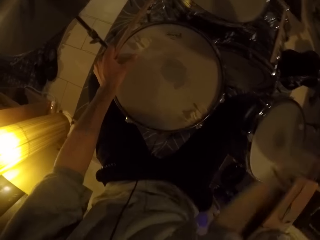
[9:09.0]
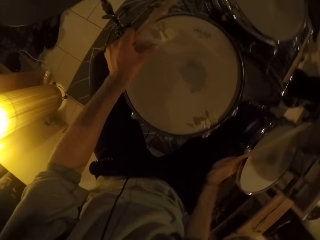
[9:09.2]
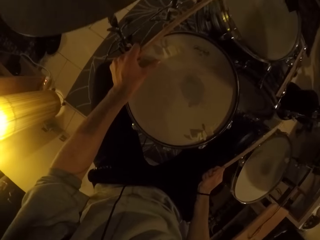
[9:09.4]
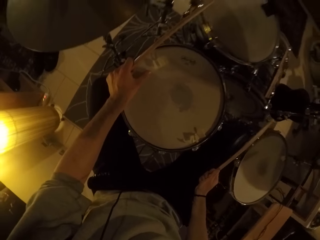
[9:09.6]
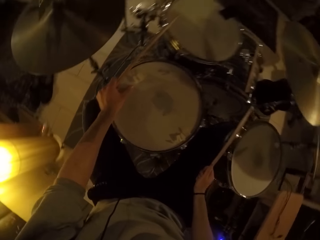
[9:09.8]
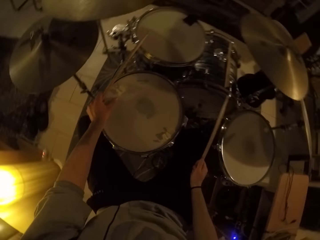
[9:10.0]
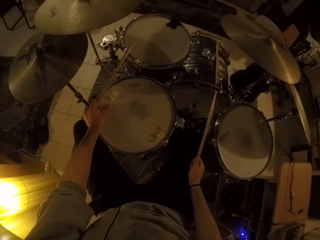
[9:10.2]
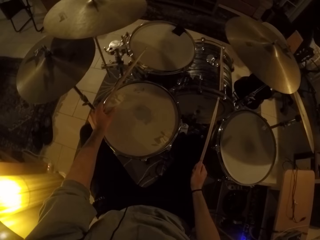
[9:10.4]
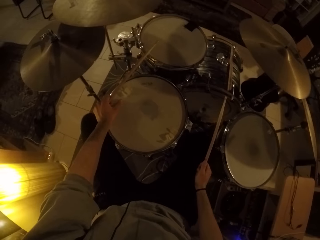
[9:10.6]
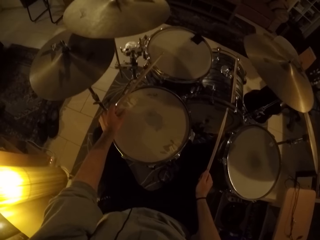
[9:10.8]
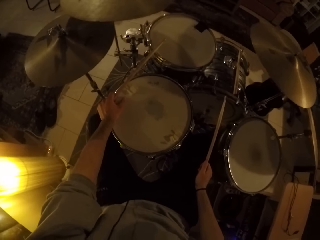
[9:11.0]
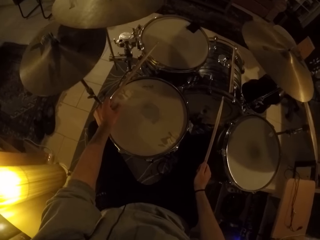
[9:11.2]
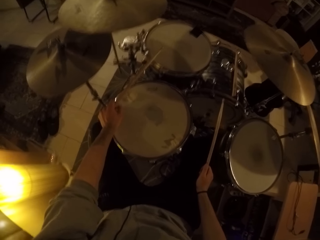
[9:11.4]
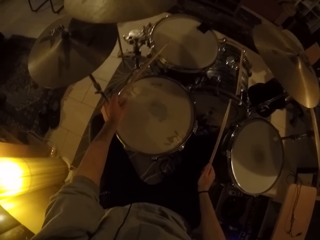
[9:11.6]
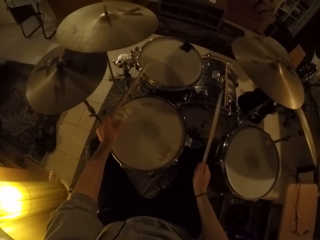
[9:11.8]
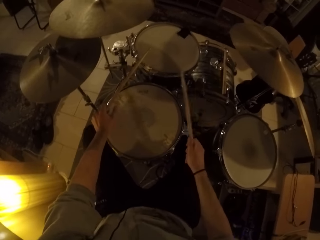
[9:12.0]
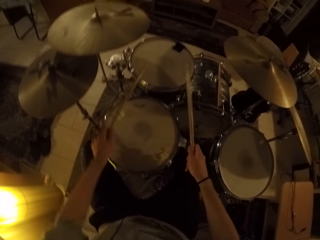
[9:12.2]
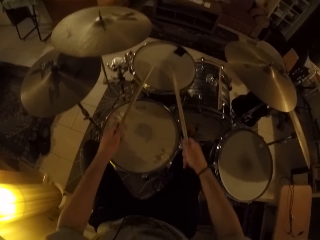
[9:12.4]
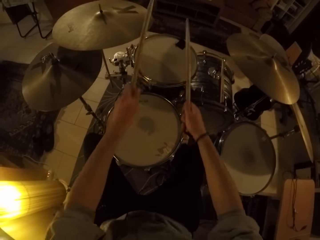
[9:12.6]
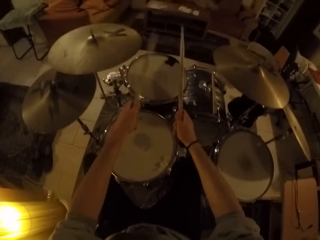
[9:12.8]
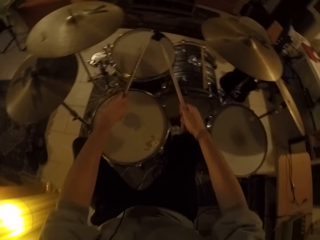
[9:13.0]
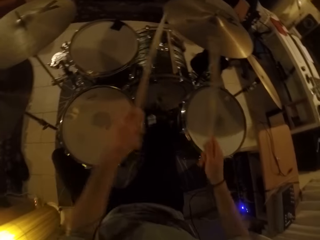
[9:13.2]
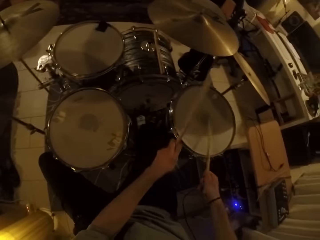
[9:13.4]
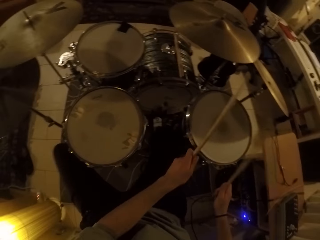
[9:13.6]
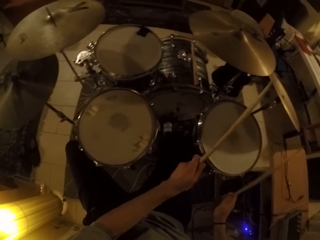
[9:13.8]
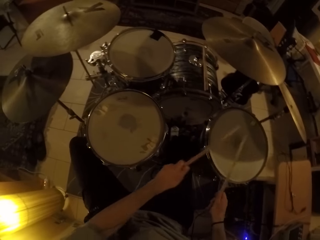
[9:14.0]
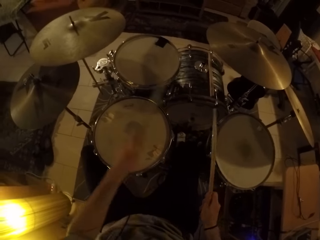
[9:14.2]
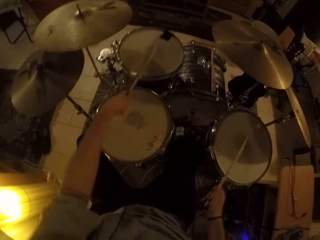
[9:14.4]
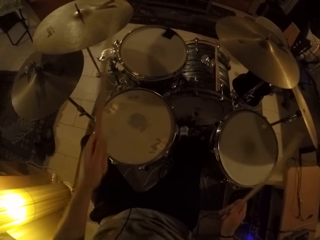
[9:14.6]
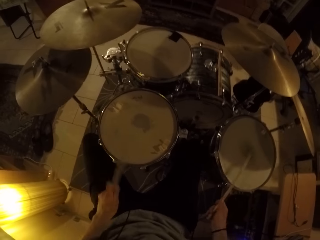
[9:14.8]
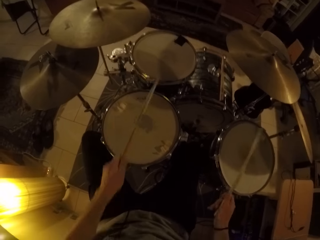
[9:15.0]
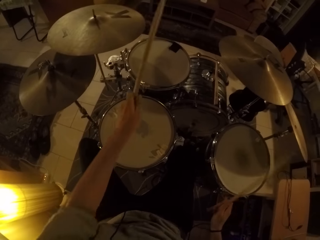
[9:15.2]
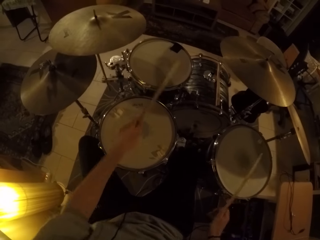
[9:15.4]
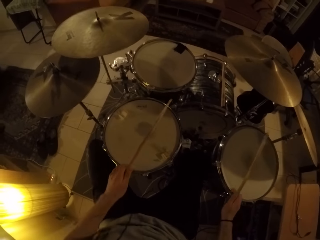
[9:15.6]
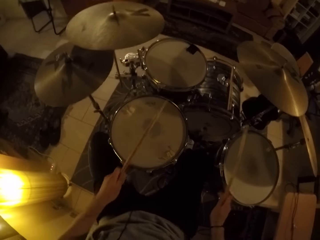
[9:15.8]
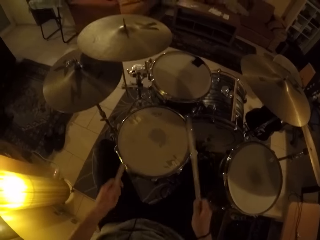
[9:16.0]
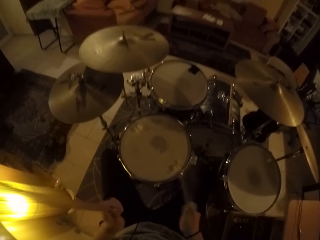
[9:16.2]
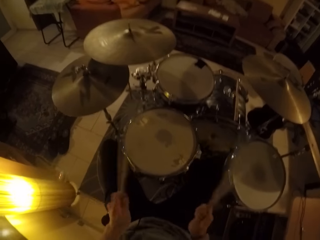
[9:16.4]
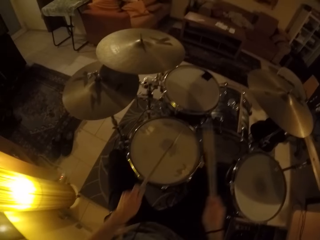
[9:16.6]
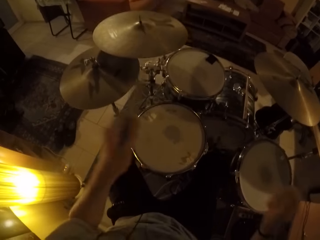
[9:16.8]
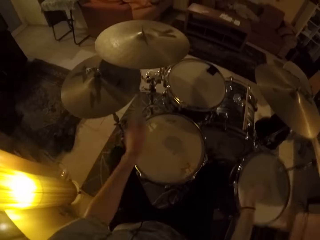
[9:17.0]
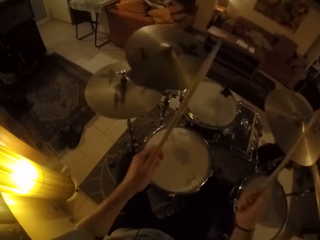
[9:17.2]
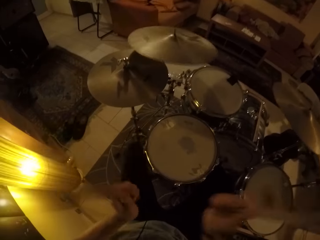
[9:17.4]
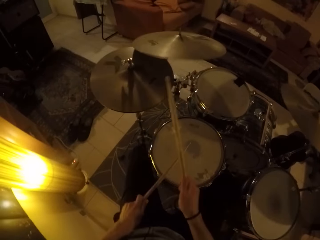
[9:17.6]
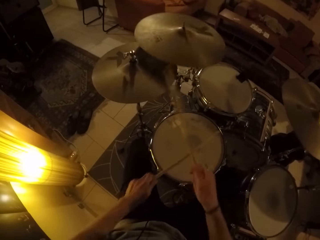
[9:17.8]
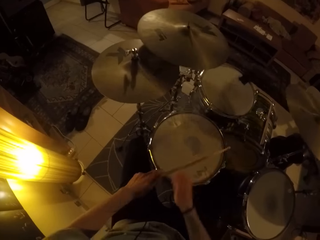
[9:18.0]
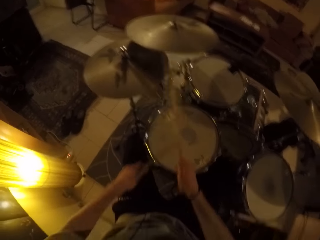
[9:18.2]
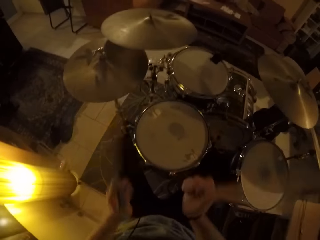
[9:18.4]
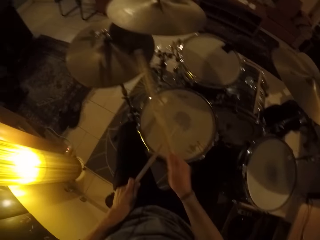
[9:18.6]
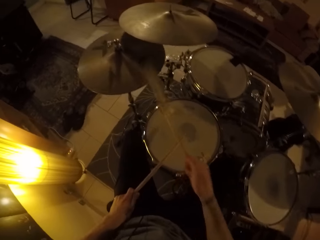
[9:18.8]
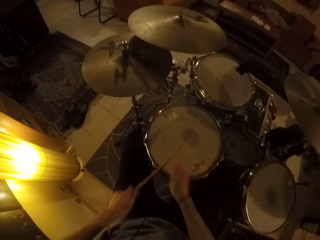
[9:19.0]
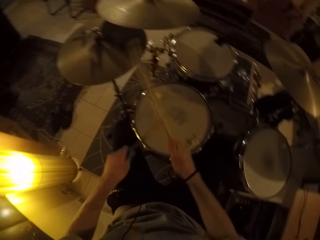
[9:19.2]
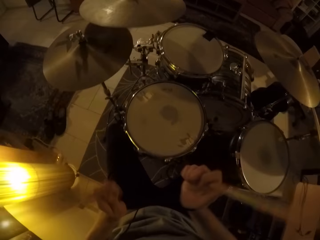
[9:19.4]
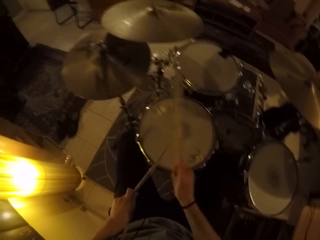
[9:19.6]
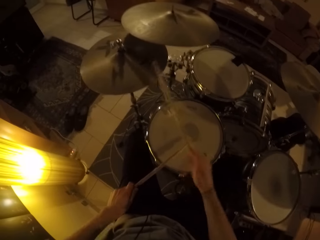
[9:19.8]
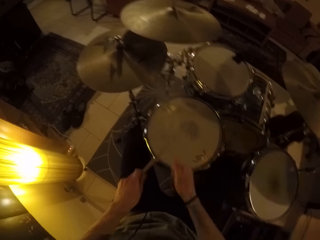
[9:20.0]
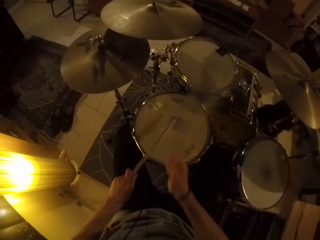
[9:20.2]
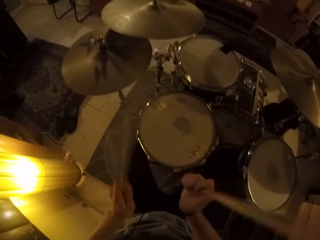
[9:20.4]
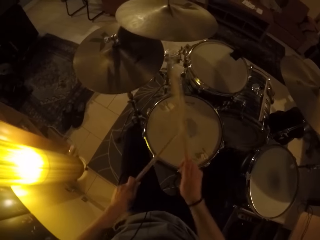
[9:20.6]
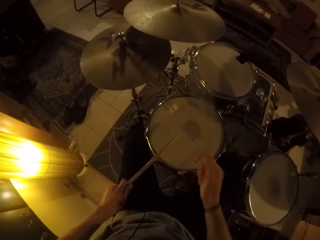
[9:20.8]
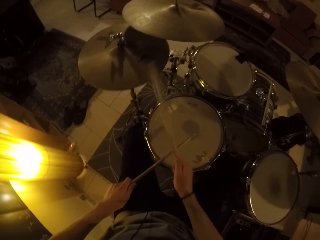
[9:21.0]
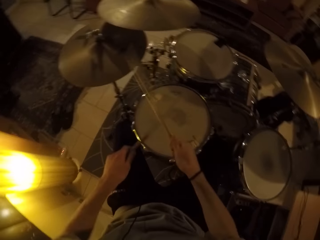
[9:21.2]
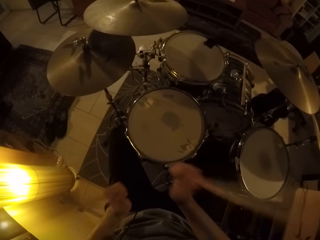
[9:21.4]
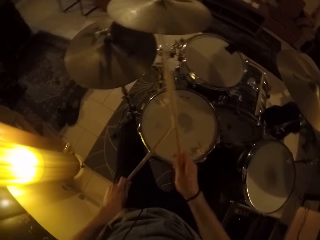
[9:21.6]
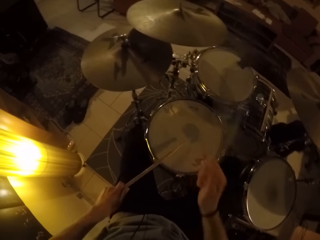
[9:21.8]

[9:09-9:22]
The camera wearer steps on the drum set bass drum pedal with his left foot. He removes his left hand from the drum set snare. He beats the drum set with the drum sticks in his hands. He plays the tom drum with the drum stick in his left hand. He plays the snare drum with the drum stick in his left hand. He plays the snare drum with the drum stick in his right hand. He plays a left crash cymbal with the drum stick in his left hand. He plays a right crash cymbal with the drum stick in his right hand. He plays the snare drum with the drum stick in his left hand. He plays the hi hat cymbal with his right hand.

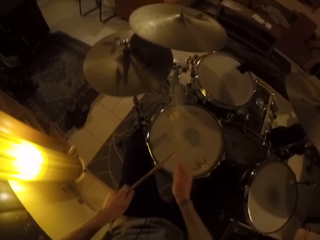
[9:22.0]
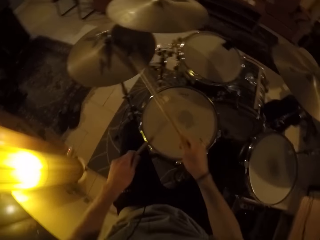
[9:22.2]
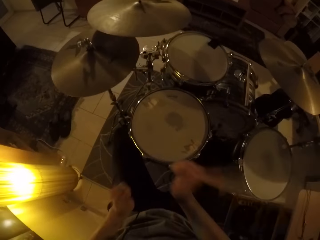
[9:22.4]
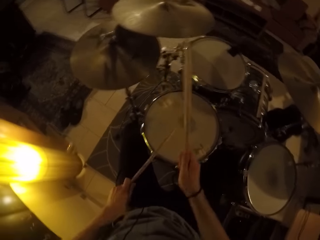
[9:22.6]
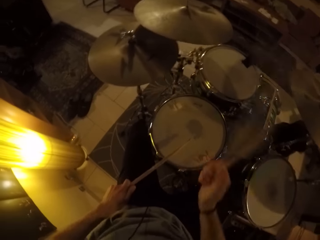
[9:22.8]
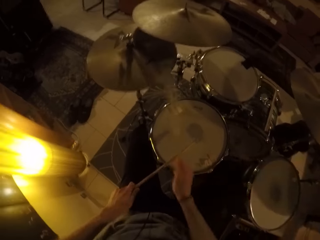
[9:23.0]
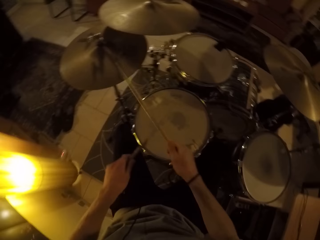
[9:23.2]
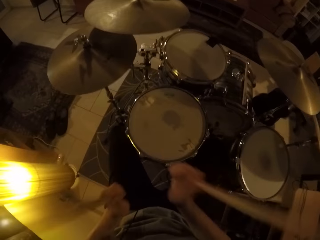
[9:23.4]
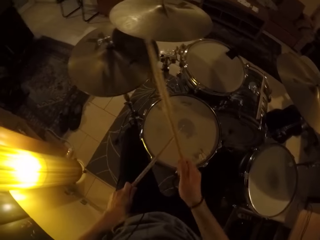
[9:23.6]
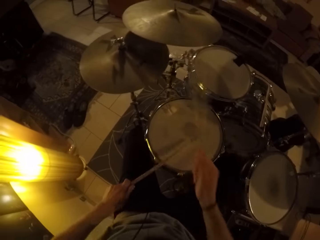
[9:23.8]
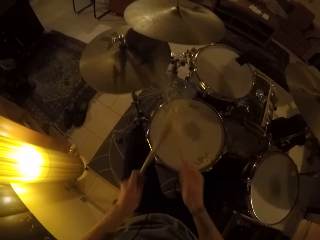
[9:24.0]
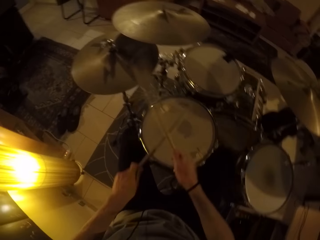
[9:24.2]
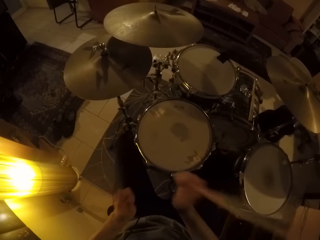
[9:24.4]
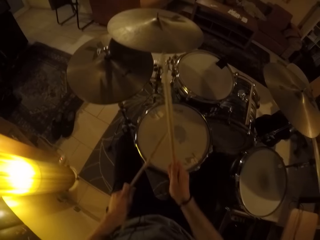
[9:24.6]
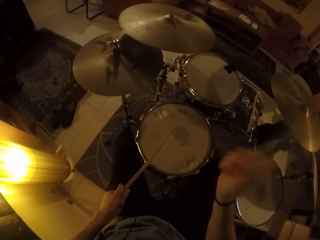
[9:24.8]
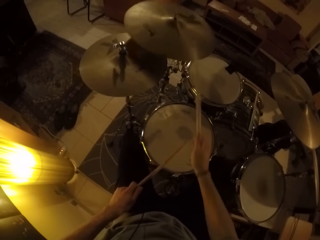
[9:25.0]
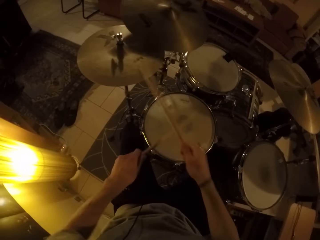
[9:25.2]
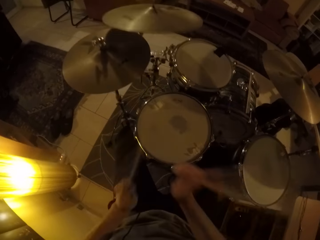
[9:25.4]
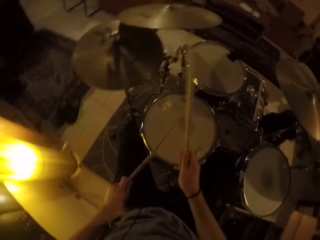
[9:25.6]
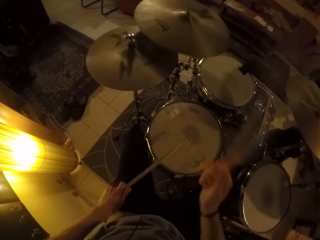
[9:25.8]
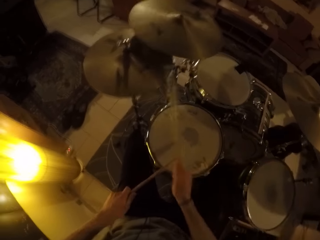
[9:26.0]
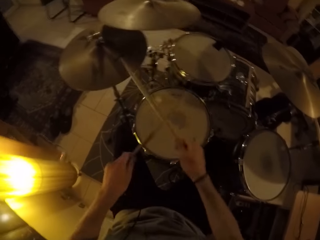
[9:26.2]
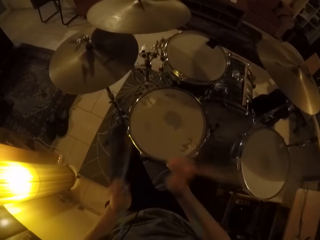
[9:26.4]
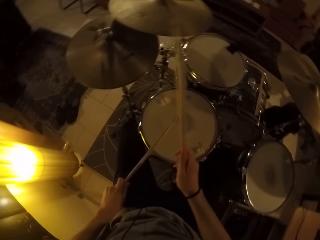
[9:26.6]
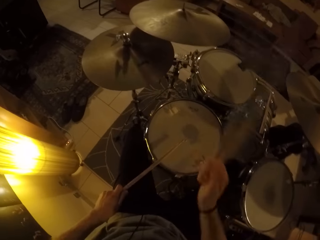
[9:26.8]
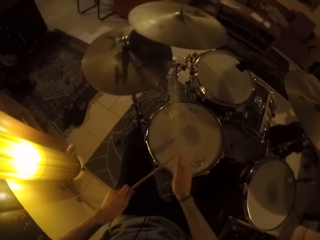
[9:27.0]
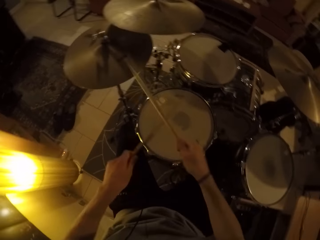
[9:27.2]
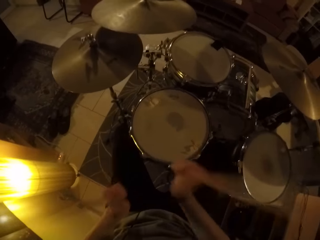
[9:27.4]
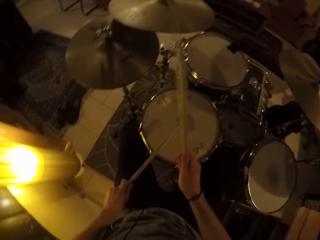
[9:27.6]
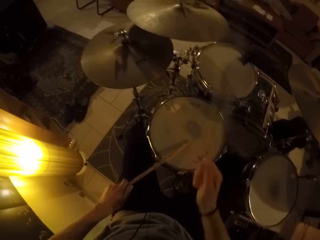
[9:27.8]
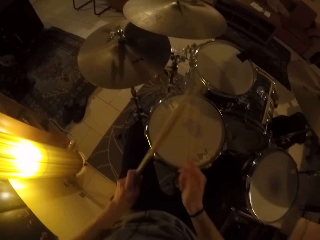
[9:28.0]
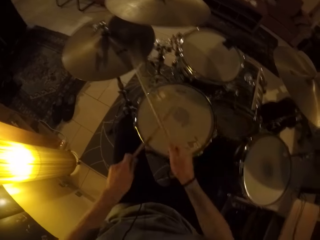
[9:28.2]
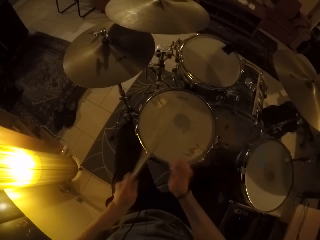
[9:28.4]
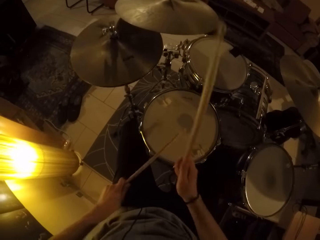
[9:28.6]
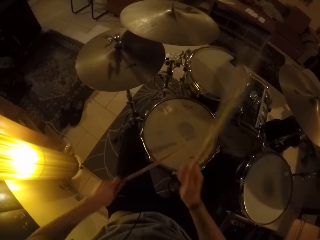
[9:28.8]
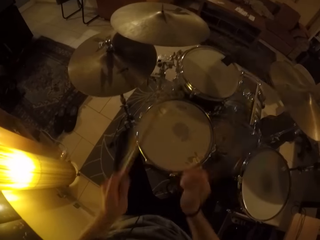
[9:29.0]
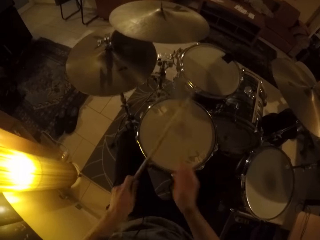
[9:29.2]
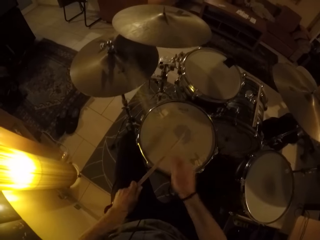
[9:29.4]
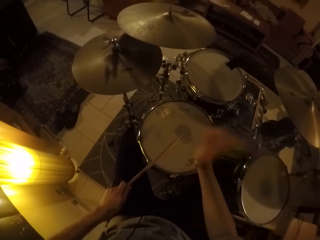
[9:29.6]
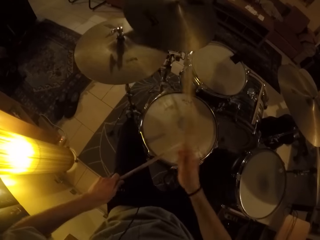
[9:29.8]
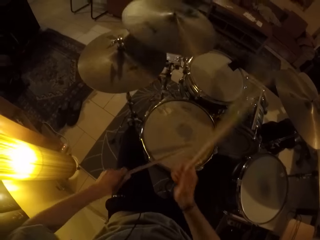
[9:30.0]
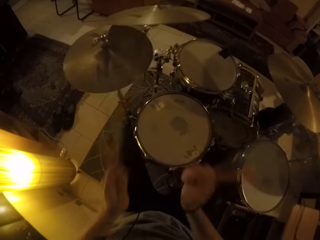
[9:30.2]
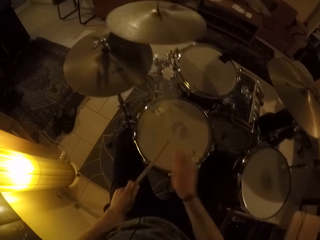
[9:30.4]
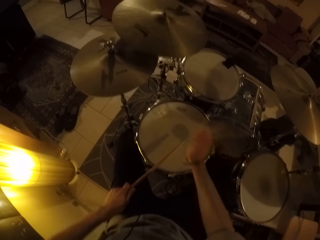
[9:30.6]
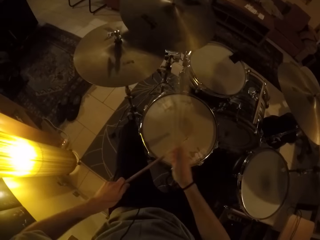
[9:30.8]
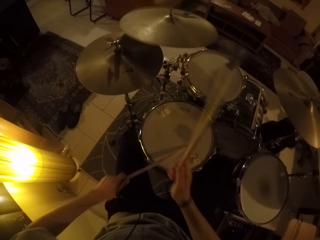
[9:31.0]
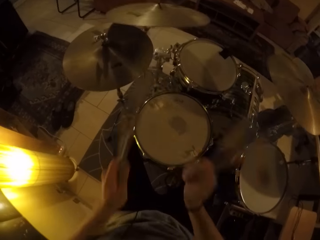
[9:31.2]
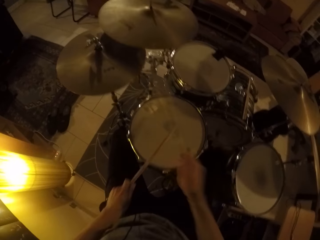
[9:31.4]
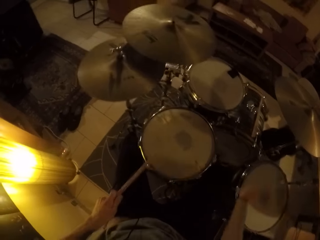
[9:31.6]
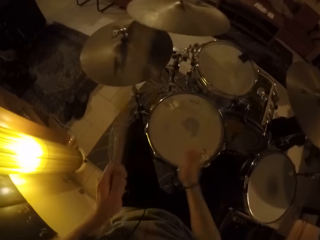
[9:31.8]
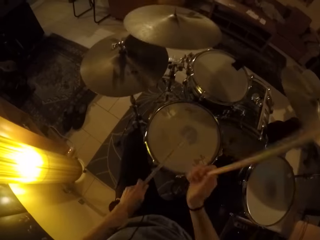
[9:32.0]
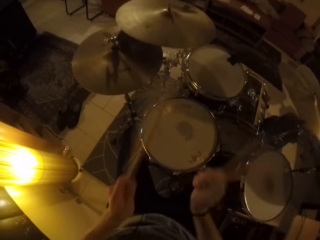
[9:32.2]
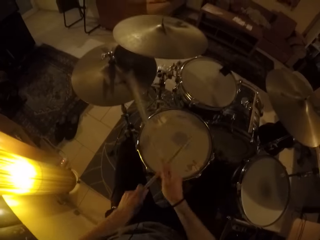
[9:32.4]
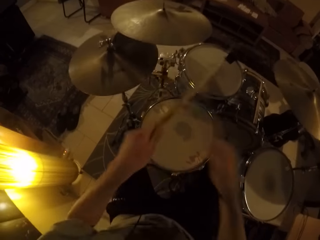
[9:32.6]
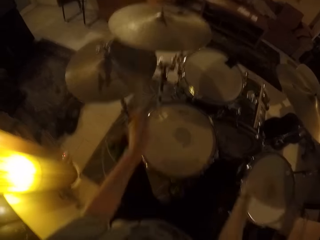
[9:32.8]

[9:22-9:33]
The camera wearer plays the left crash cymbal with the drum stick in his right hand. He plays the hi hat cymbal with the drum stick in his right hand. He plays the snare drum with the drum stick in his left hand. He plays the left crash cymbal with the drum stick in his right hand. He plays the hi hat cymbal with the drum stick in his right hand. He plays the left crash cymbal with the drum stick in his right hand. He plays the hi hat cymbal with the drum stick in his right hand.
